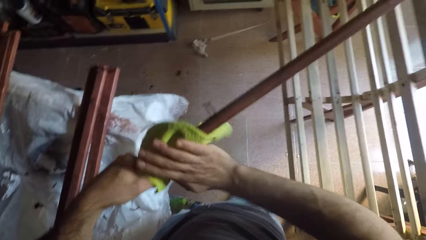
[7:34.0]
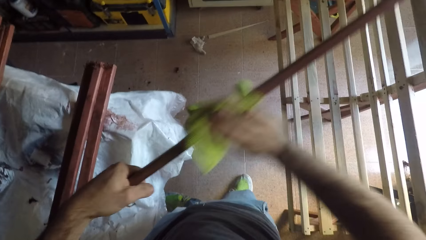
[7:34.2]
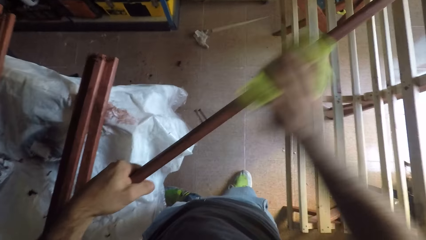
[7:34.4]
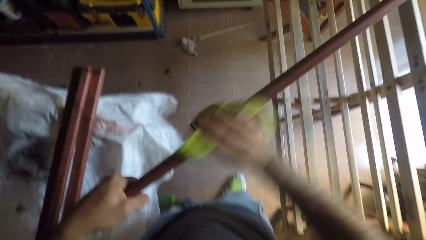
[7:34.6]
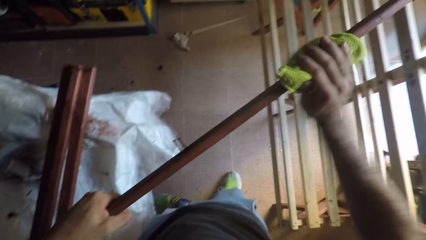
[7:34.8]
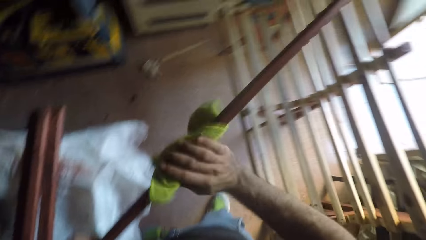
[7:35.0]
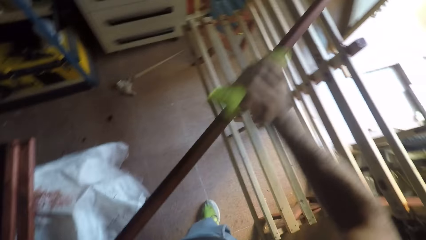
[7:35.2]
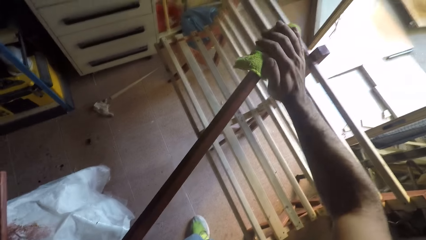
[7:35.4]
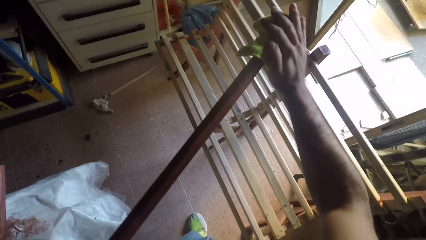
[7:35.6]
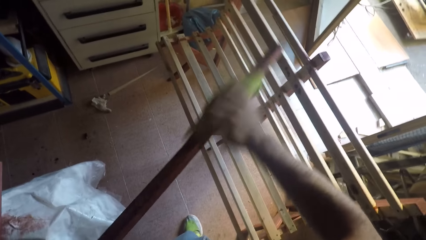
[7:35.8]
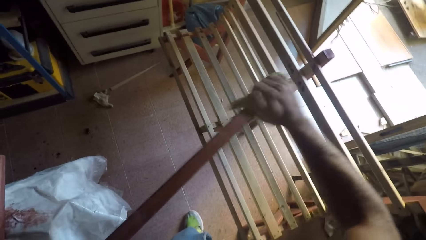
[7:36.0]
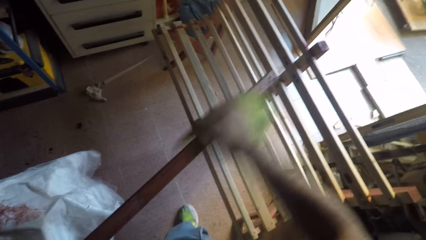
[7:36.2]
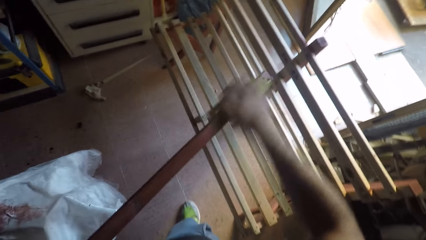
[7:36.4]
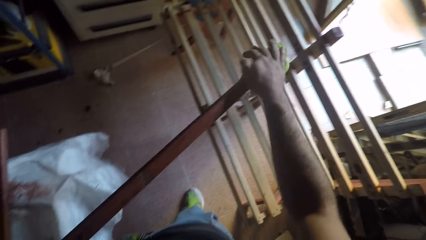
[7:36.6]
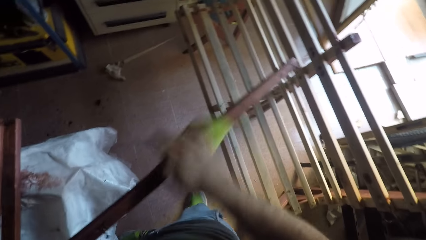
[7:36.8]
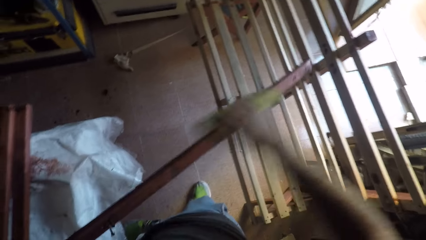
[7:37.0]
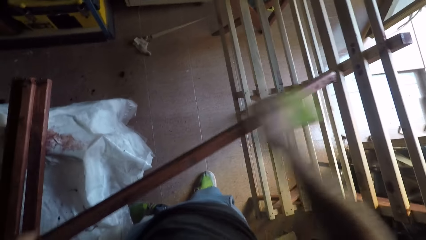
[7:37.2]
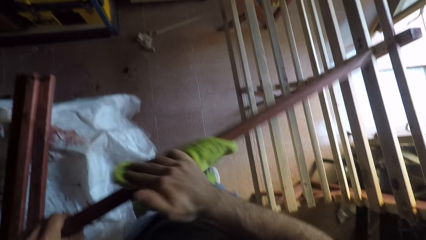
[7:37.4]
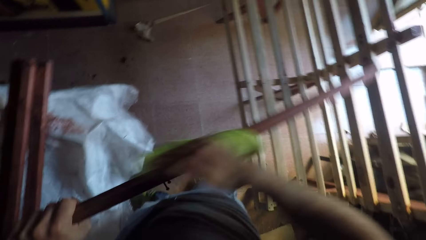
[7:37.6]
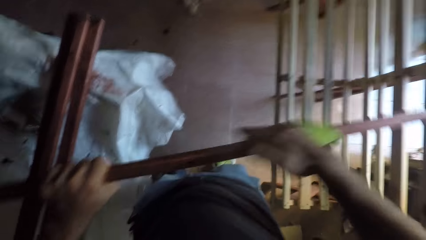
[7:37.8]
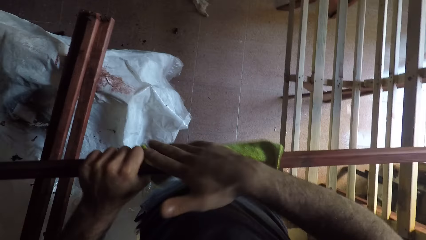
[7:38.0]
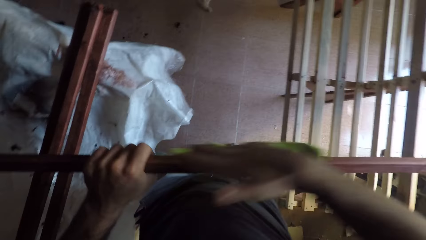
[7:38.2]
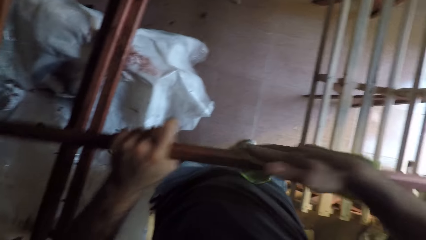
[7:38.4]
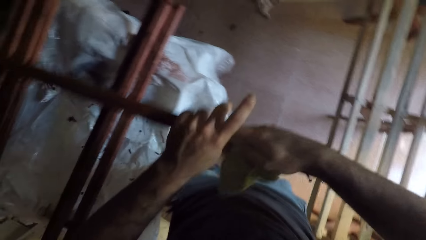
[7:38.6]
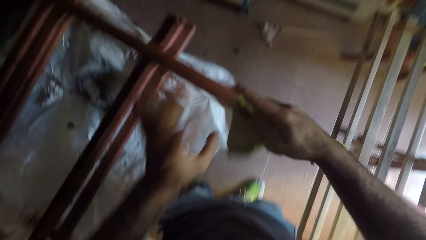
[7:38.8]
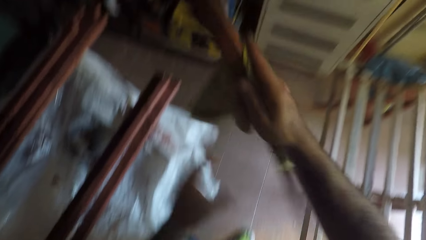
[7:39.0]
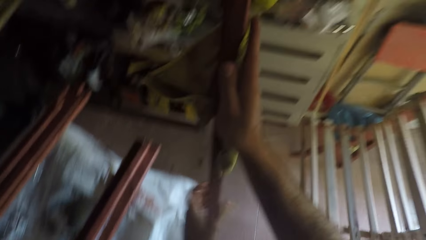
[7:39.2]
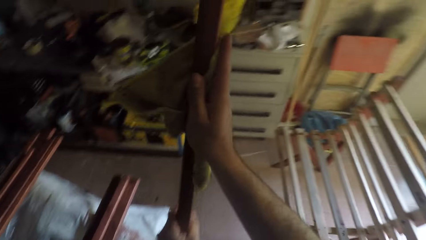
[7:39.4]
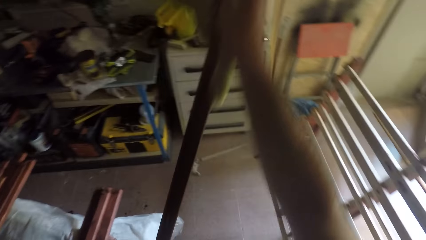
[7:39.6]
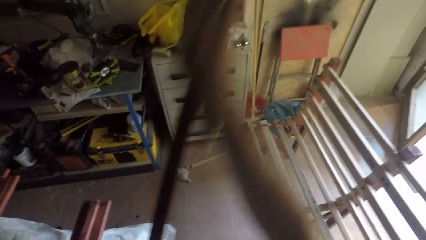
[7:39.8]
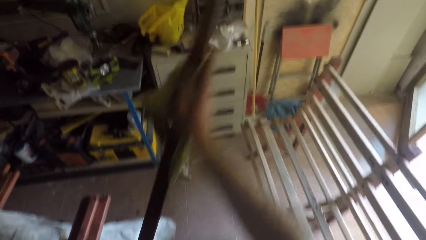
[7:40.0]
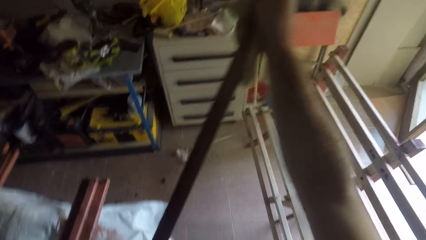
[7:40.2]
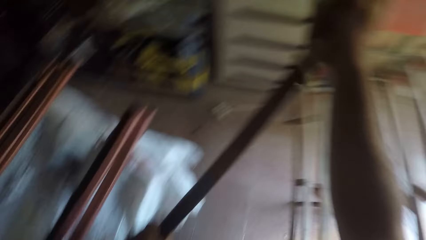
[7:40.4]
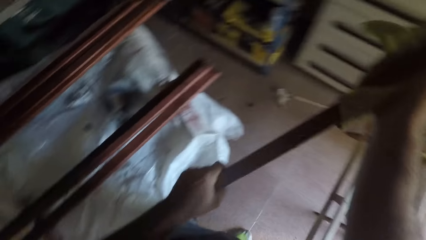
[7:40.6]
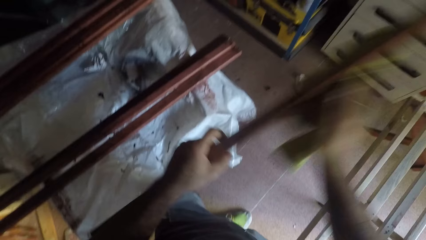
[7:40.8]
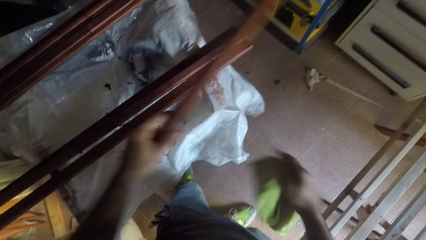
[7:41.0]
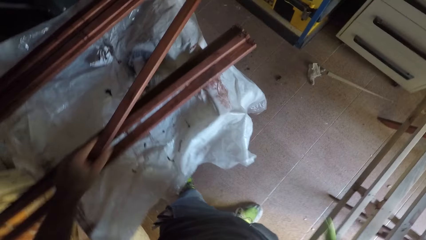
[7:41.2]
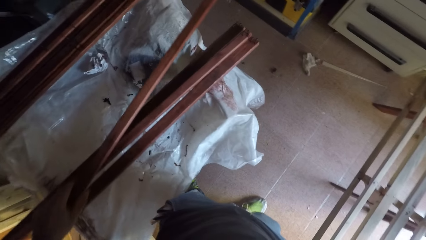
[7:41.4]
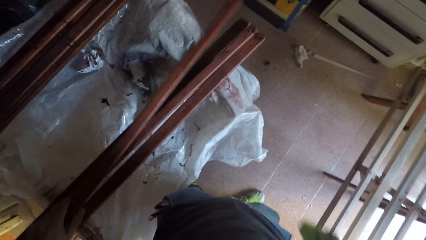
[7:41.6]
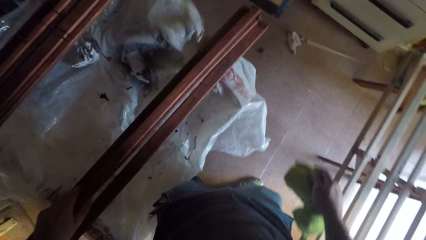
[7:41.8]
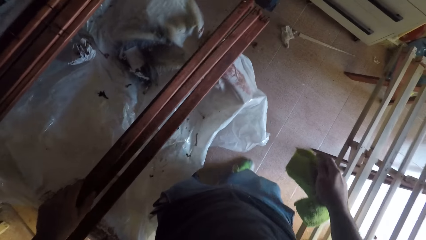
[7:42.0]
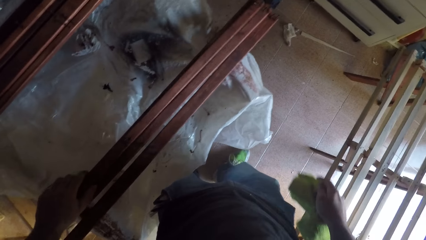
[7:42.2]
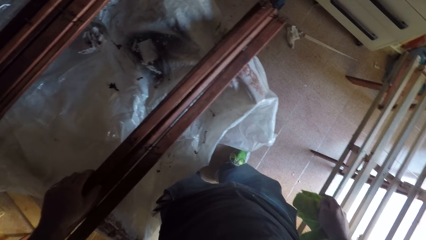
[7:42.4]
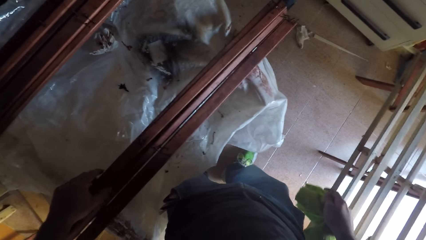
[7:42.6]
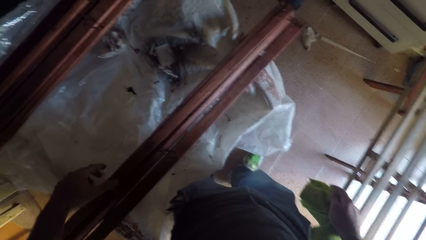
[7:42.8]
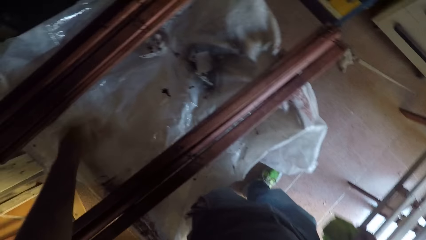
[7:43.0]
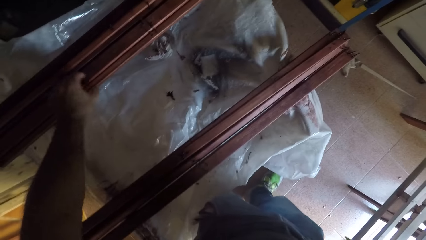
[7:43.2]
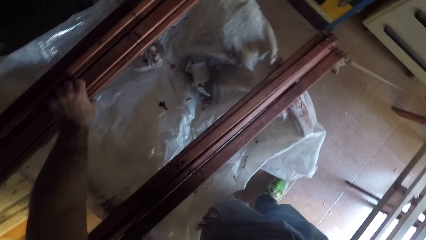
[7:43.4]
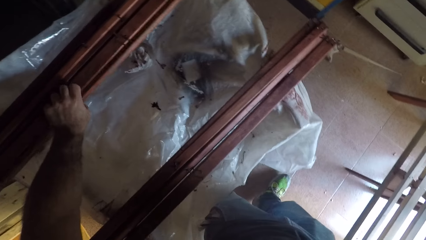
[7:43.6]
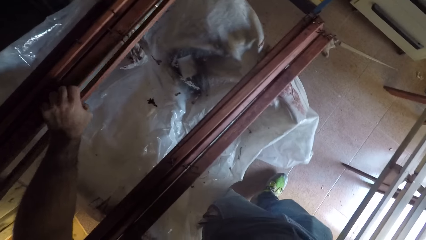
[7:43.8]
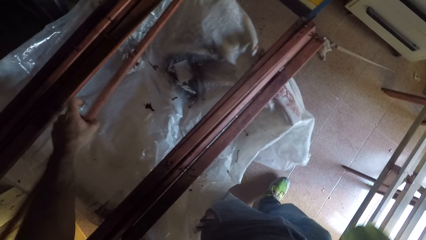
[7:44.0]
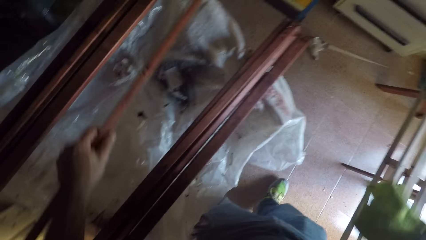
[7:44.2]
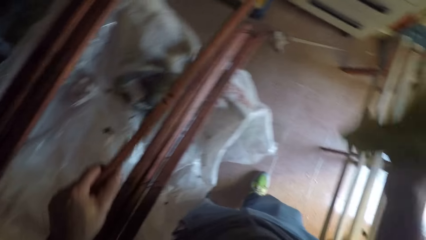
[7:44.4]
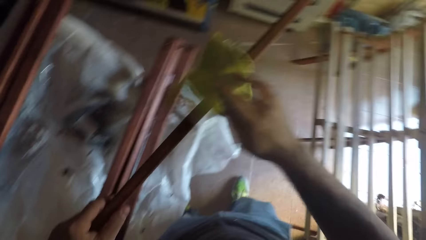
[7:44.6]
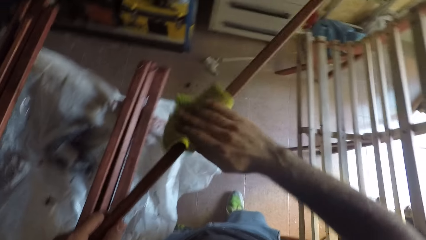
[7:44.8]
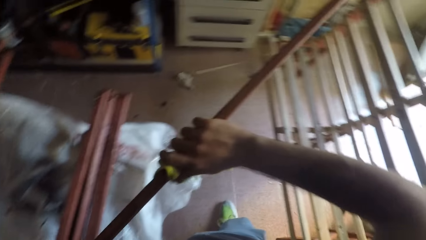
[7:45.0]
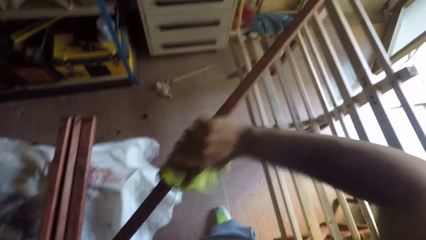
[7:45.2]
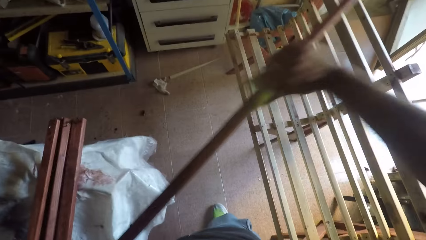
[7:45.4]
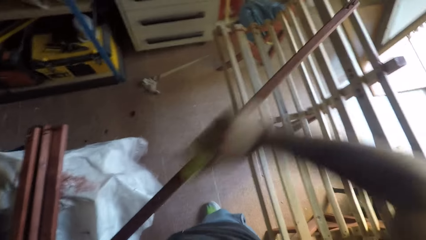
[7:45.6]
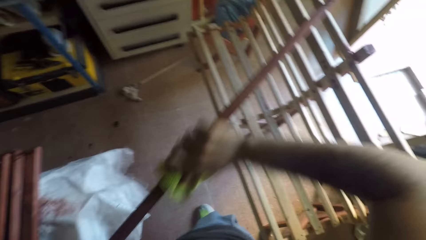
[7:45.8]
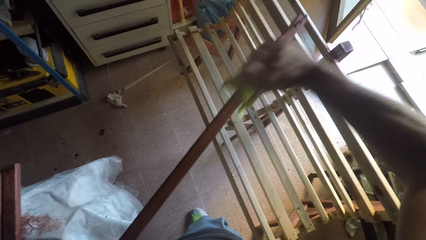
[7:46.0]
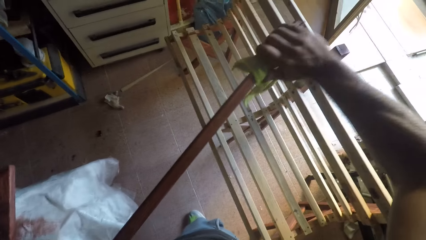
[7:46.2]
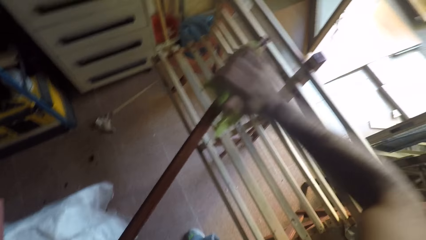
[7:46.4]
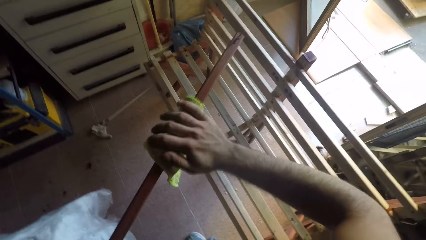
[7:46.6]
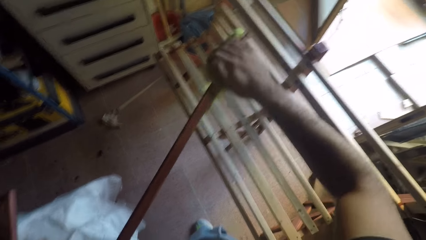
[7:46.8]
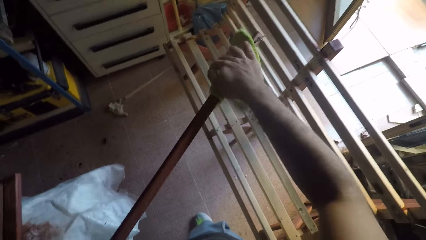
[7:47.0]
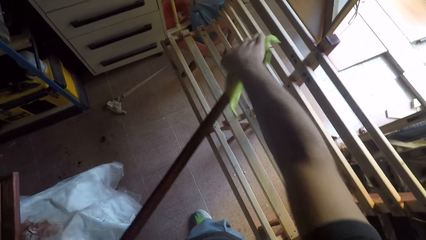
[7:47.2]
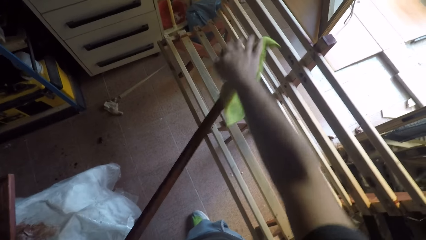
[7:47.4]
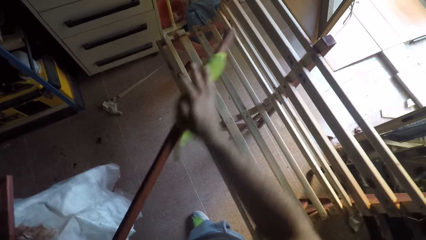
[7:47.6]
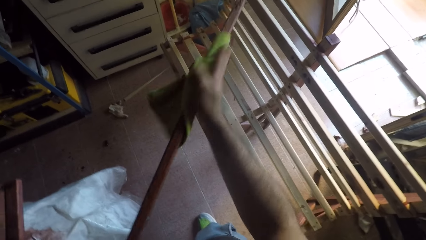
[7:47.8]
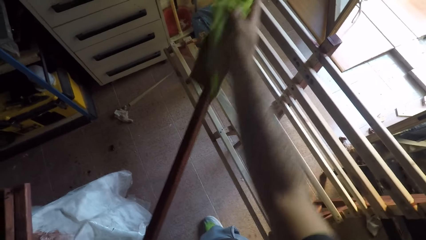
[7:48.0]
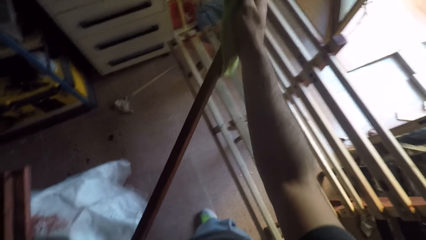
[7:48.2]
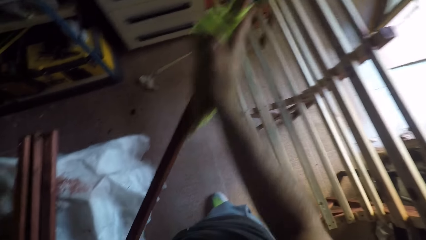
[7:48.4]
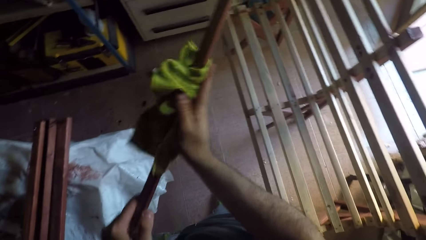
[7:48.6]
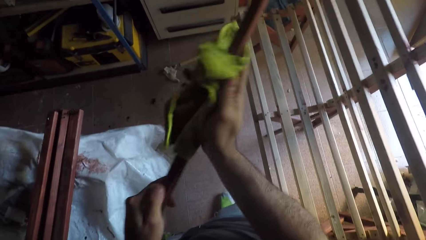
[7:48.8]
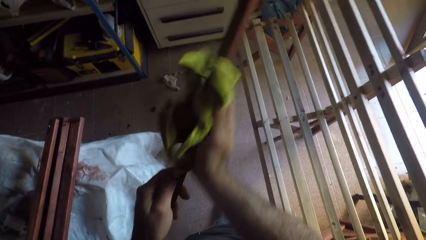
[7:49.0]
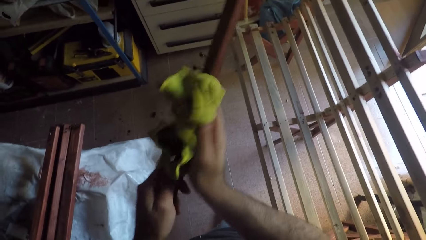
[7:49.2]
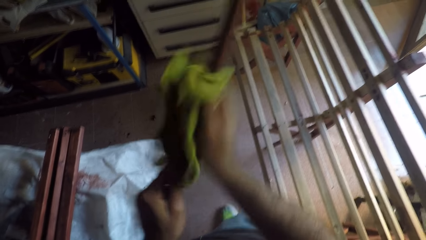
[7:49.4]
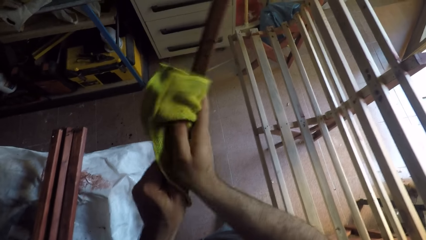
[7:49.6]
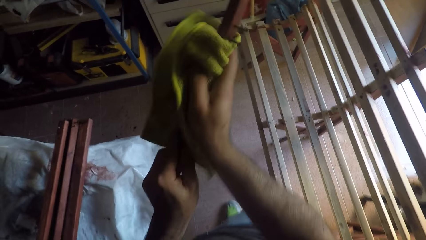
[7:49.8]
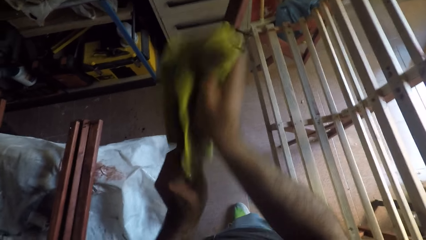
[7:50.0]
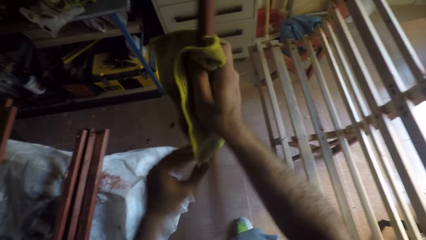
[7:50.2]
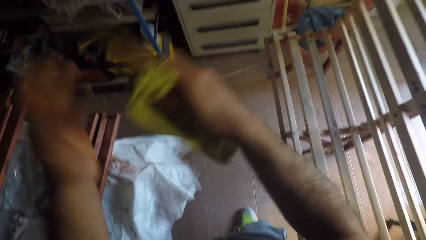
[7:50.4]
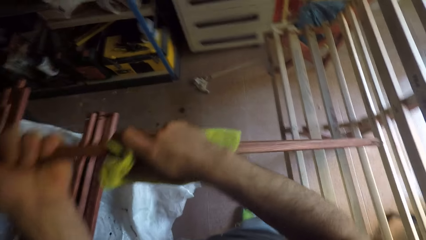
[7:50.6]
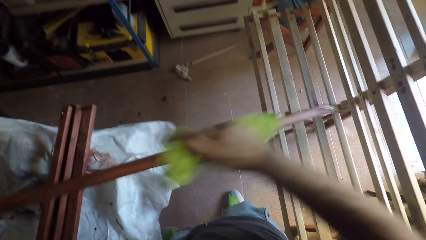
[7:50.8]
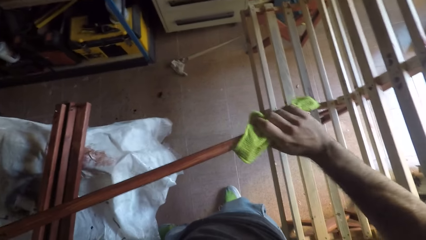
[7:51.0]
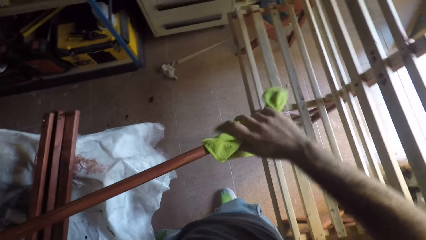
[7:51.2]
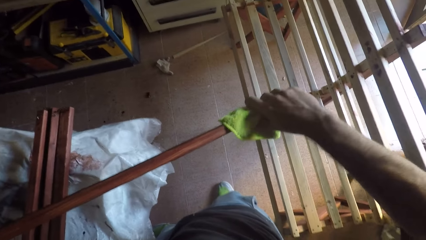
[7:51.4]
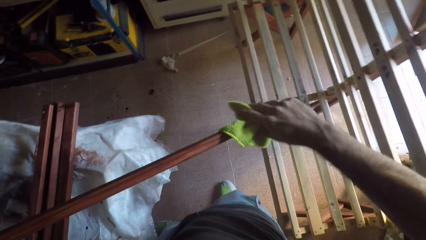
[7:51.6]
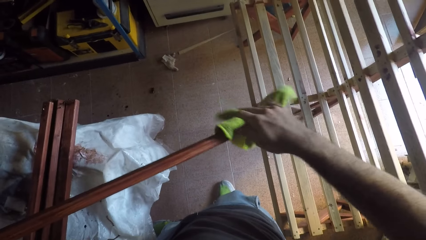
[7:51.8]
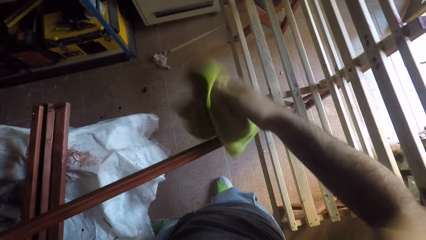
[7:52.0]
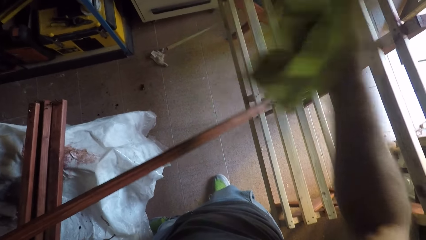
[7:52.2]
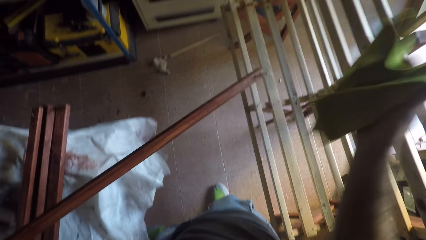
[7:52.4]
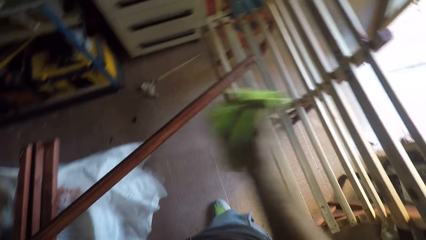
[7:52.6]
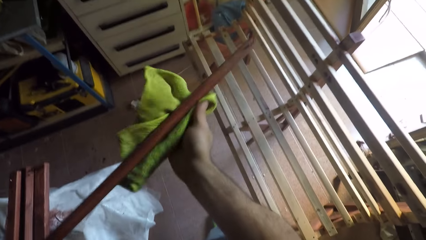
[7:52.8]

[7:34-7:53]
The camera wearer switches the wooden stick to his right hand. He exchanges the hand towel in his hands. He cleans the wooden stick with the cloth. He turns the wooden stick. He cleans the wooden stick with the cloth. He drops the wooden stick on the workbench. He picks up a wooden stick from the workbench. He cleans the wooden stick with the cloth. He holds the wooden stick with his left hand. He cleans the wooden stick with the cloth.
